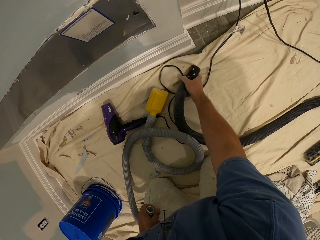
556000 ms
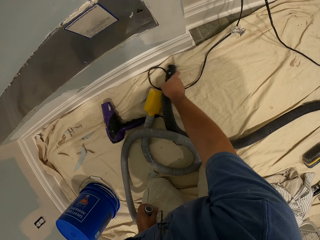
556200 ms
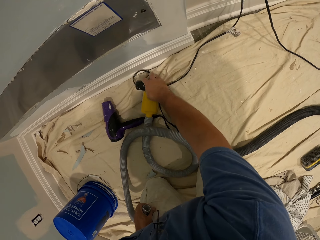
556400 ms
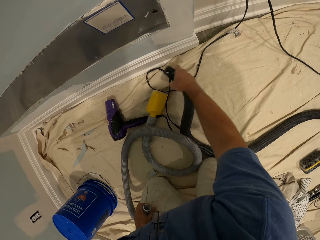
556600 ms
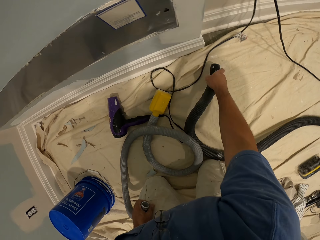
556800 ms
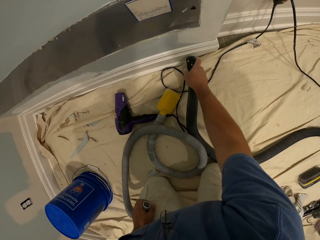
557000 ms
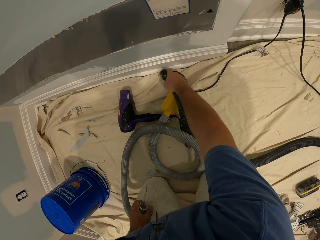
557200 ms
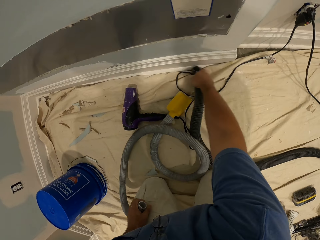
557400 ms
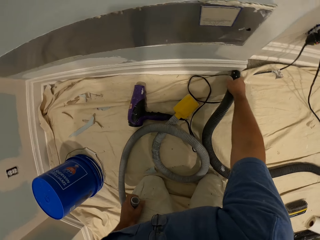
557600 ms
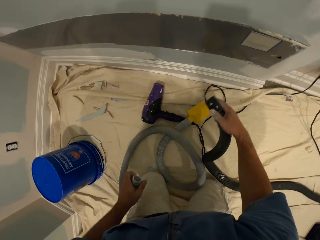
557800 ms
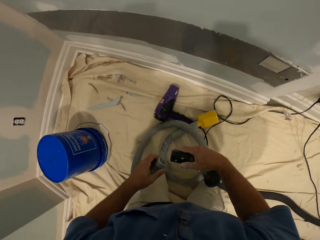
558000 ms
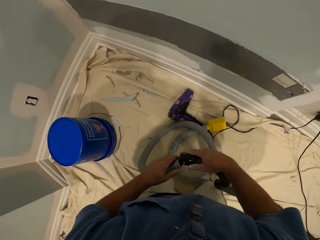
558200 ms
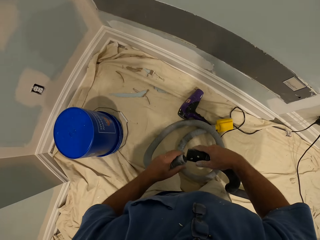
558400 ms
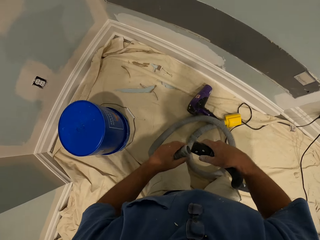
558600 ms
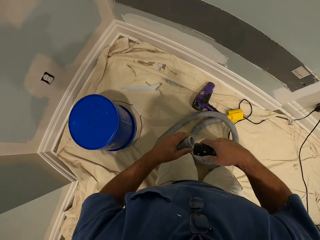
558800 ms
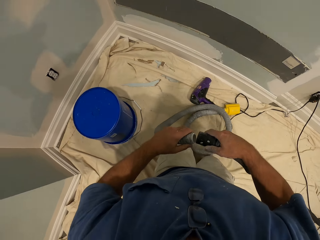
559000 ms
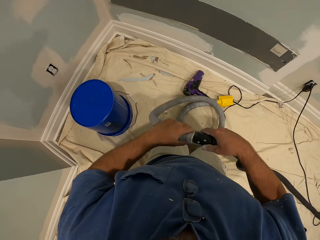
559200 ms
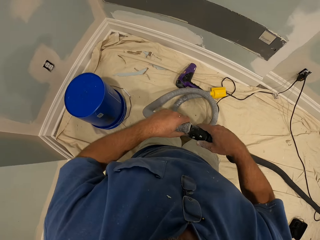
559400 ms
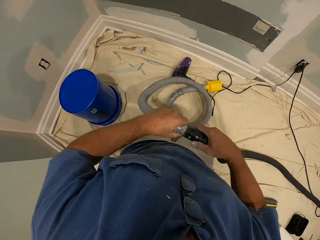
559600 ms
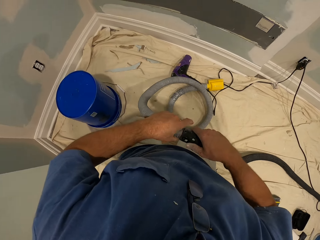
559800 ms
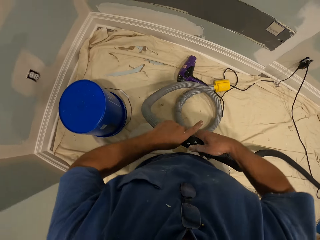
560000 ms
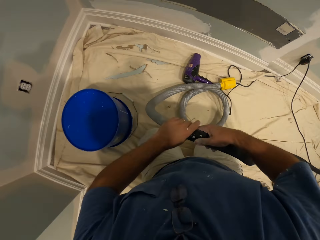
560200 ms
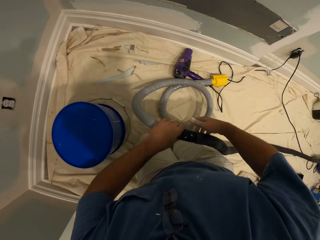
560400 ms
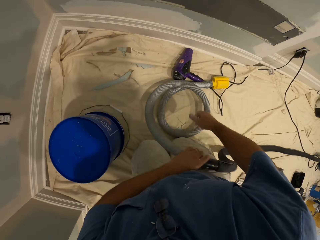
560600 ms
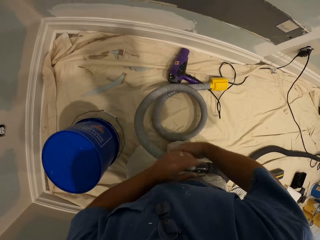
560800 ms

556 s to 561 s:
The camera wearer connects the hoses together. They fix the pipe.

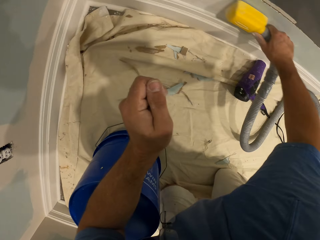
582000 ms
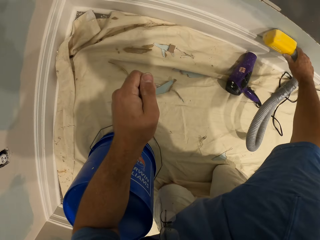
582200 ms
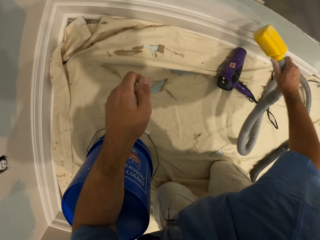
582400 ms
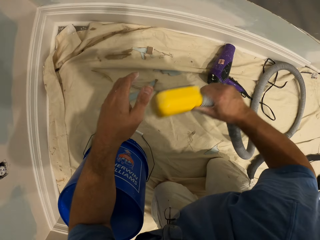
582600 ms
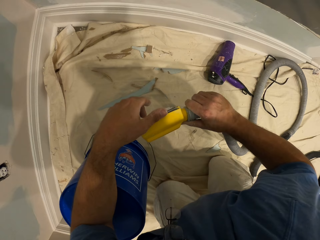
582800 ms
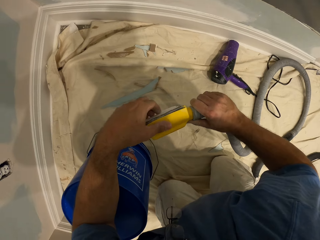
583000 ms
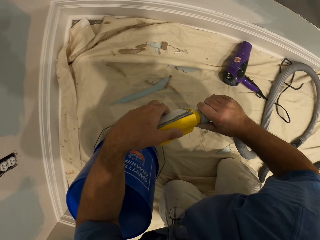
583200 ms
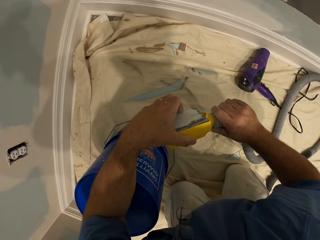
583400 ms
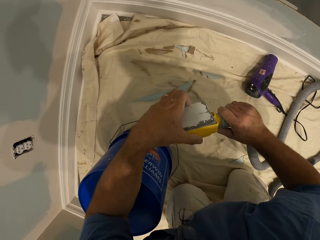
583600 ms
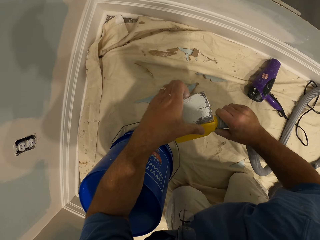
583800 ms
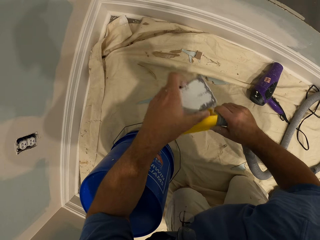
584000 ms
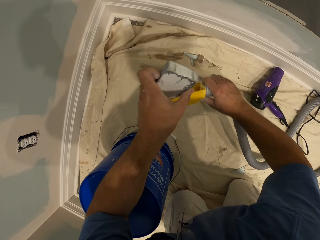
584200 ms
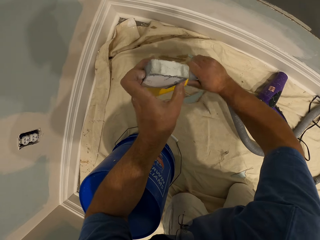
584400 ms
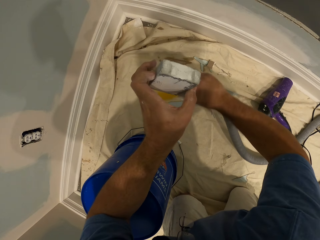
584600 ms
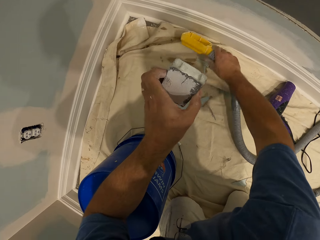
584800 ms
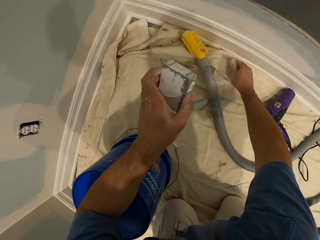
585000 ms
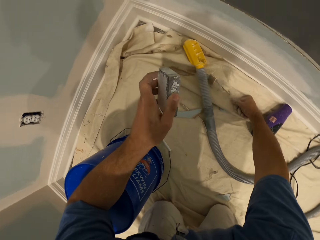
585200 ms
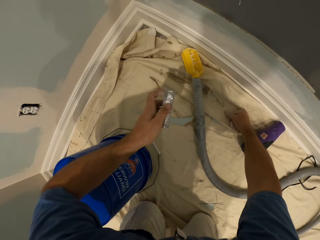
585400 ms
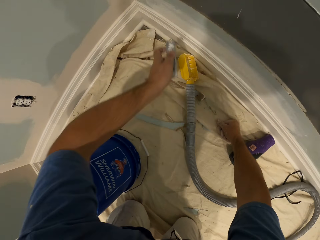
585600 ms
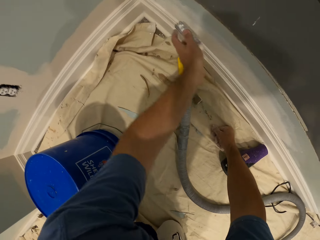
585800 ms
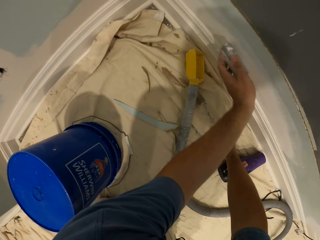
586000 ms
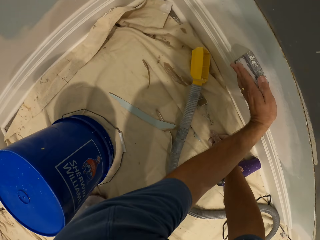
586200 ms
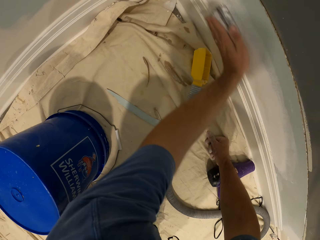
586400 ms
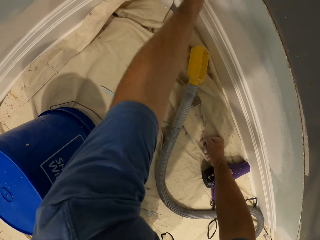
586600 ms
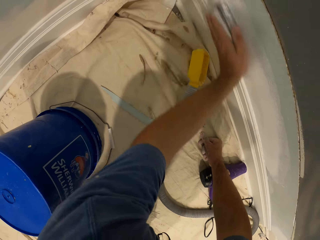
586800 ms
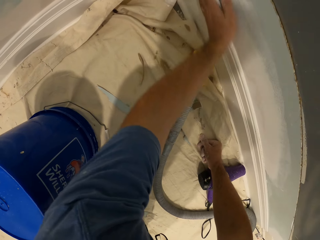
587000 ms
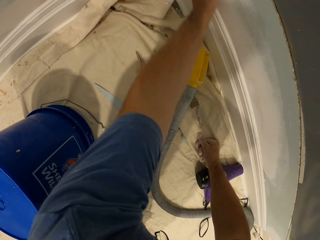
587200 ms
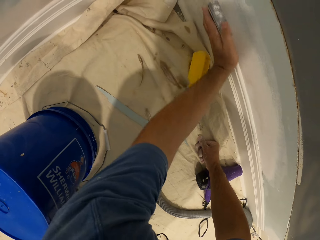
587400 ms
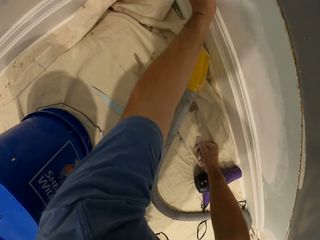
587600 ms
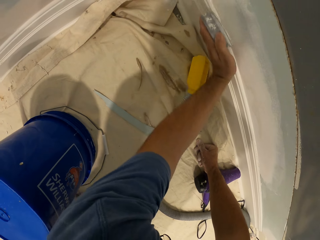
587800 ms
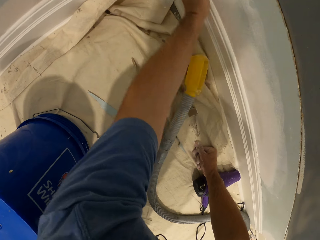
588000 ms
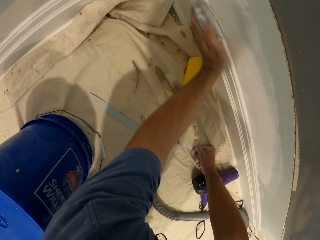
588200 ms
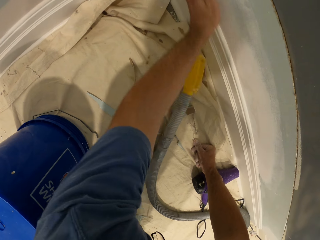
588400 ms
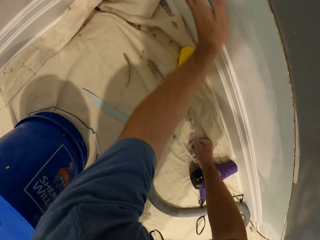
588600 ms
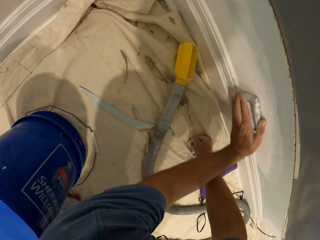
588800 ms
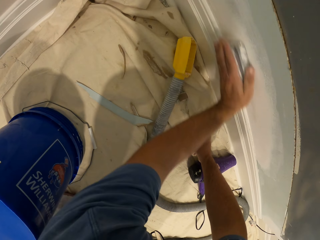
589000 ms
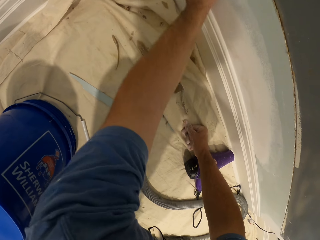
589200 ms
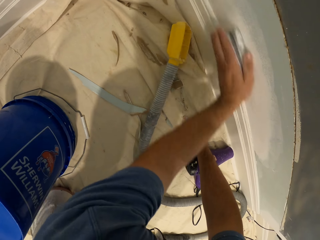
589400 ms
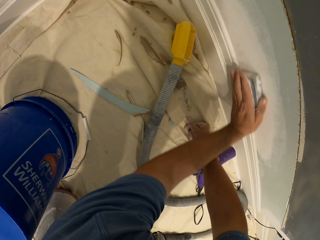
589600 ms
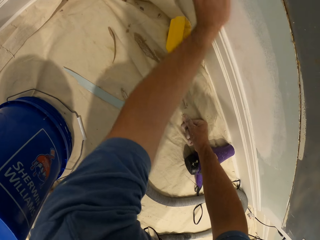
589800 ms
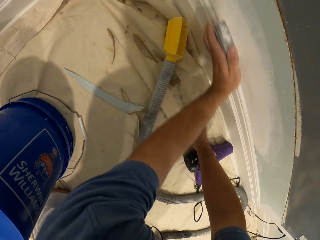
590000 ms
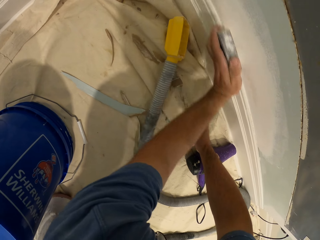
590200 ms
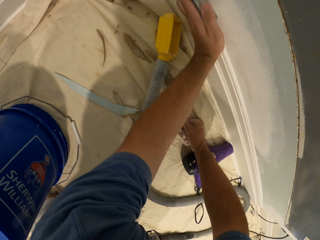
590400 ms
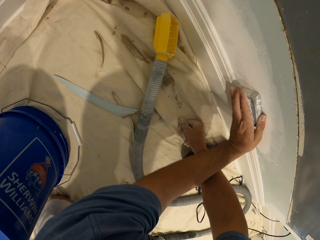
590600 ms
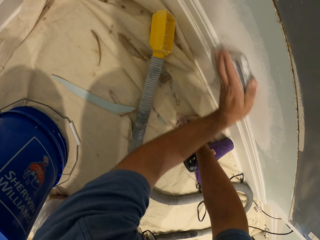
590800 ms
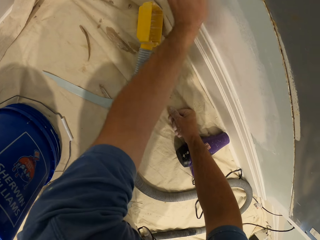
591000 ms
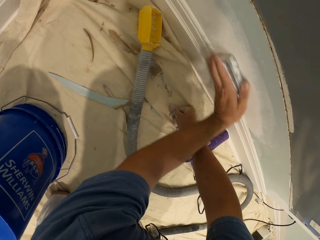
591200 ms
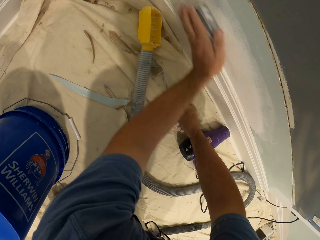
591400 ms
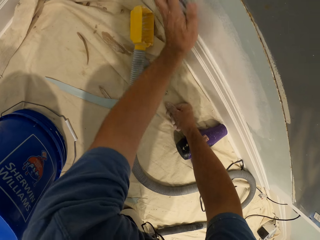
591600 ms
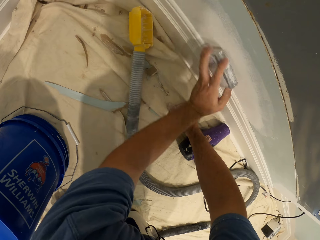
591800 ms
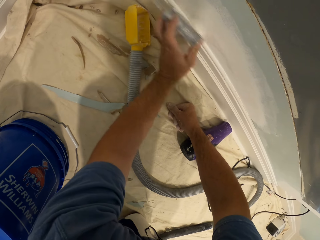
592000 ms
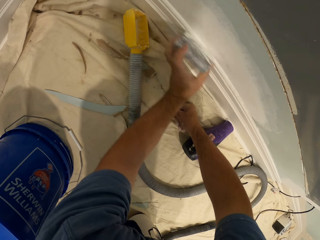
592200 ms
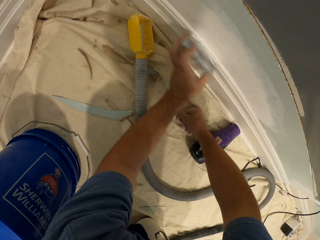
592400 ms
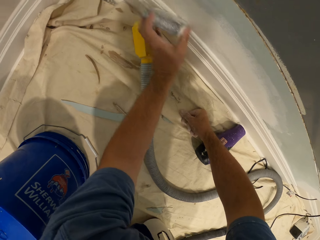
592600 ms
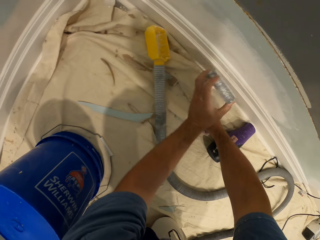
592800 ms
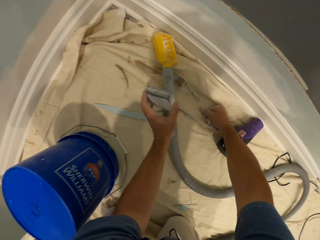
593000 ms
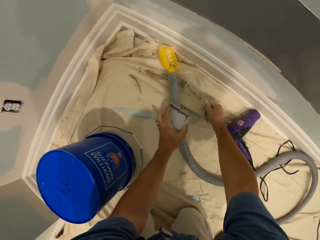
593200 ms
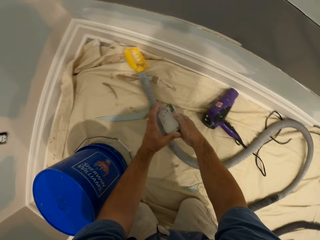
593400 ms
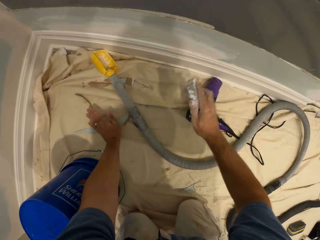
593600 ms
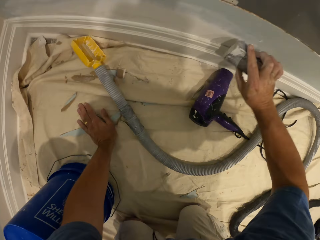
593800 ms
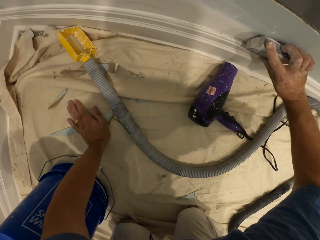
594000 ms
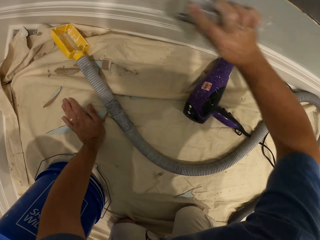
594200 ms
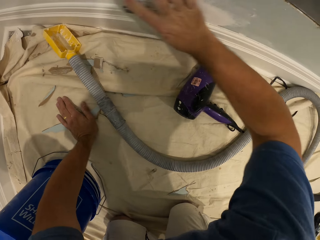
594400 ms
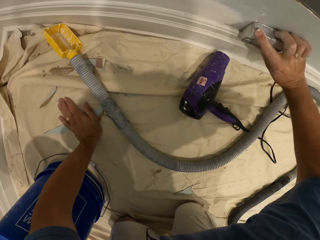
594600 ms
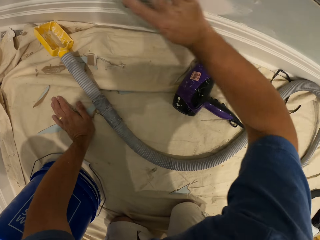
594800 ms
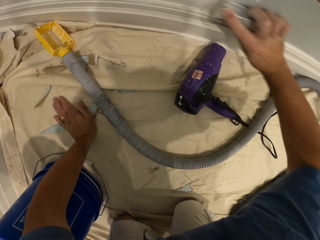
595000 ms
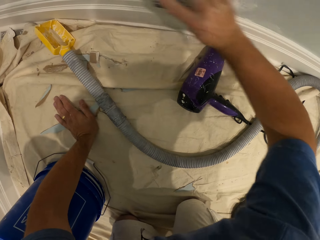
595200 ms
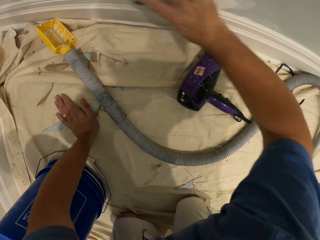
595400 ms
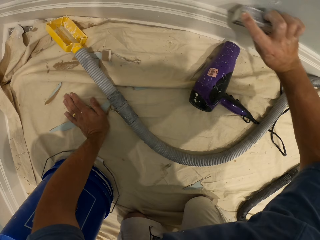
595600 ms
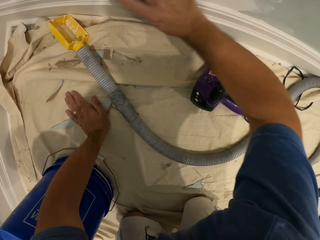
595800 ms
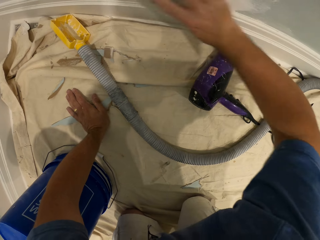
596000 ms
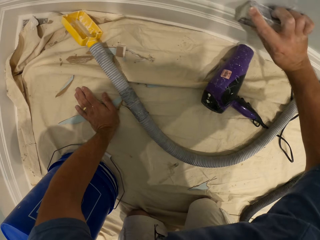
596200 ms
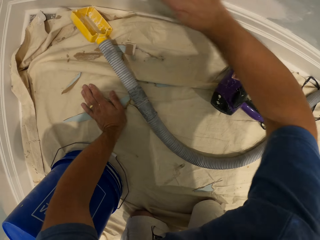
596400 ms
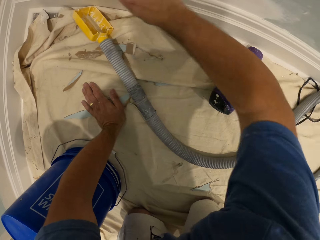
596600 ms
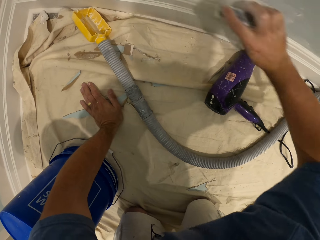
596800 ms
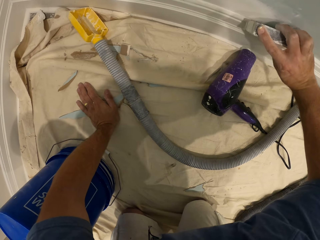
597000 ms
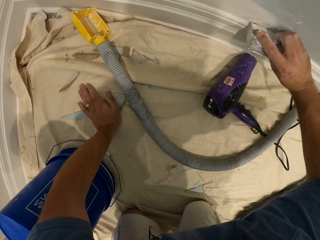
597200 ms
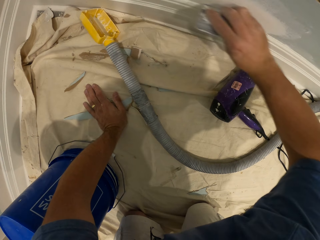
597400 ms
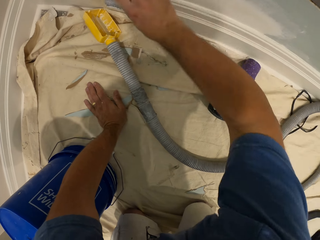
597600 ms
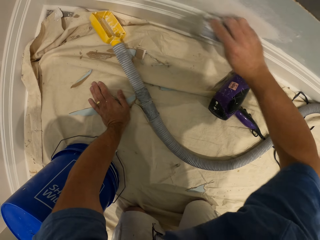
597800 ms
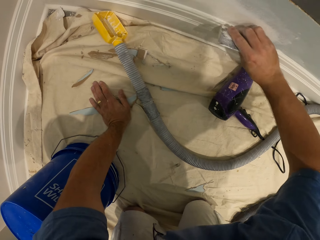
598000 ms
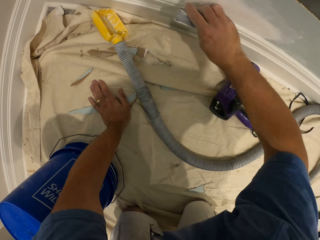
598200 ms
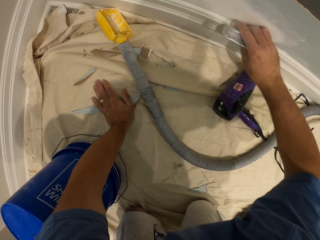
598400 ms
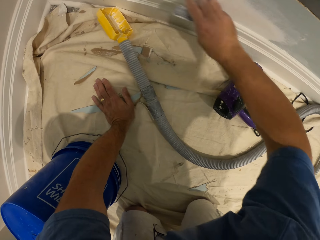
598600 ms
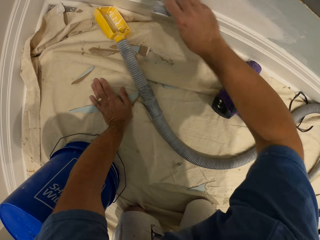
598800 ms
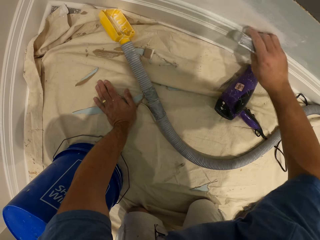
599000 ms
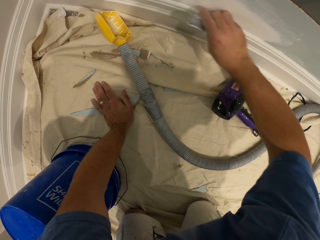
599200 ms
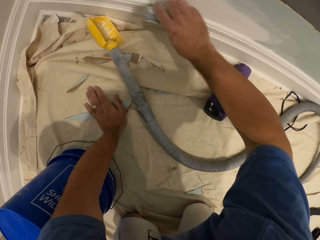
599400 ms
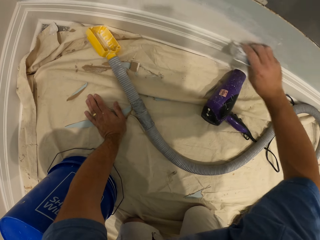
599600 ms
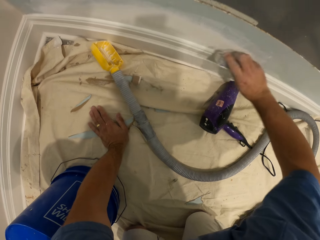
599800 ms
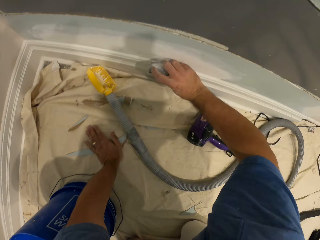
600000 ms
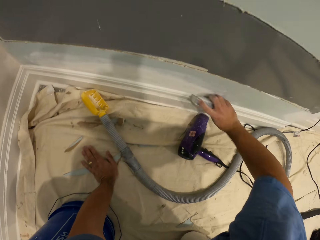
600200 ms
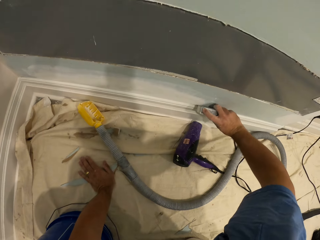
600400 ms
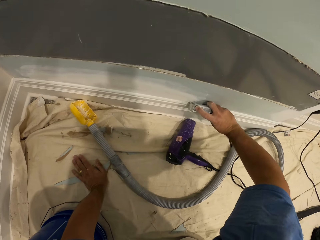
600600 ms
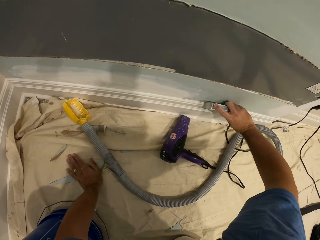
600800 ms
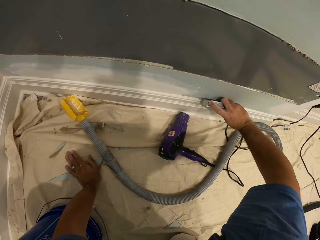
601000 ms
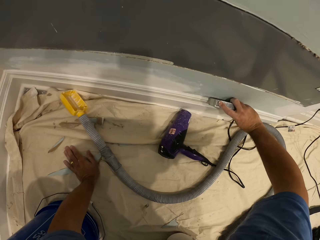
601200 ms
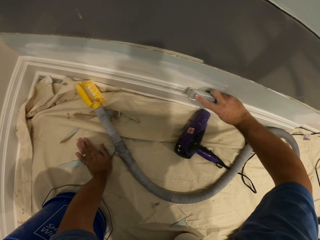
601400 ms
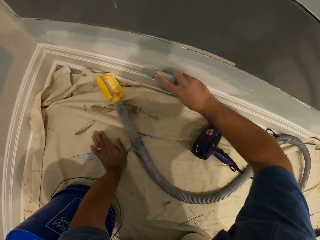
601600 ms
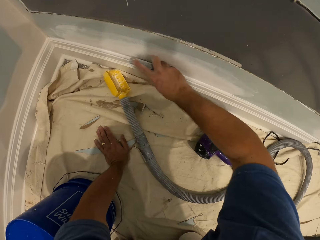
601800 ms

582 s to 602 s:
The camera wearer takes out the sandpaper from the hand sander. He separates the vacuum cleaner. He drops the hand sander hose on the floor. He smoothens the wall with the sandpaper in his left hand. He starts to clean with the vacuum brush. He passes the sandpaper from his left hand to his right hand. He places his left hand on the floor. He changes to another hand to clean. He smoothens the wall with the sandpaper in his right hand.
